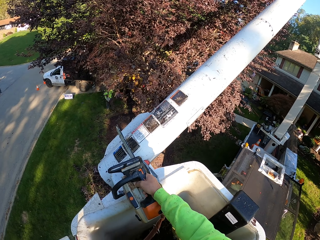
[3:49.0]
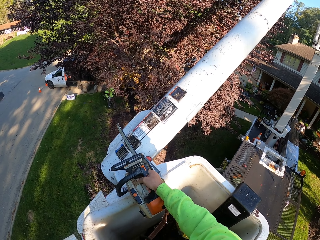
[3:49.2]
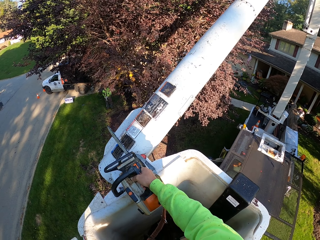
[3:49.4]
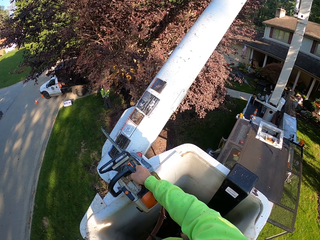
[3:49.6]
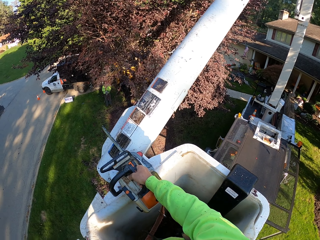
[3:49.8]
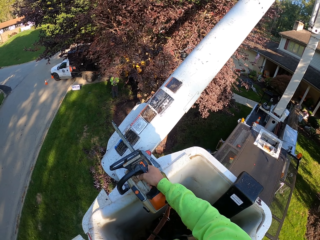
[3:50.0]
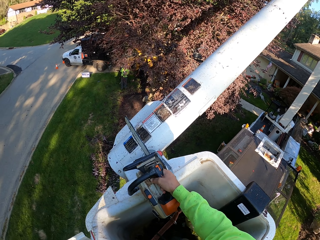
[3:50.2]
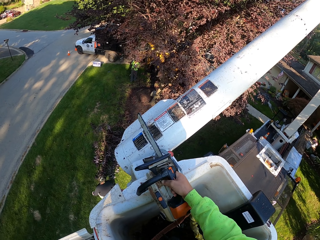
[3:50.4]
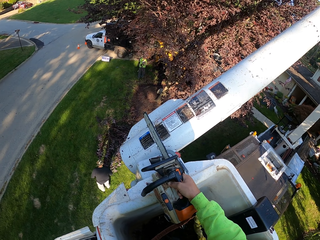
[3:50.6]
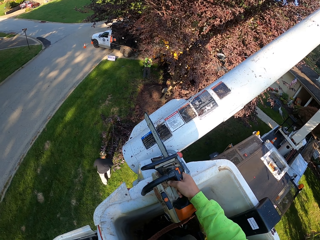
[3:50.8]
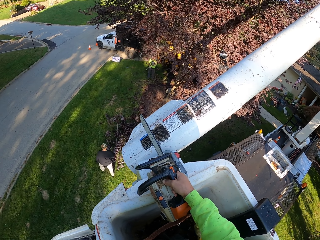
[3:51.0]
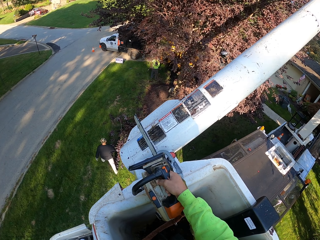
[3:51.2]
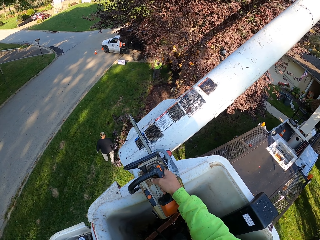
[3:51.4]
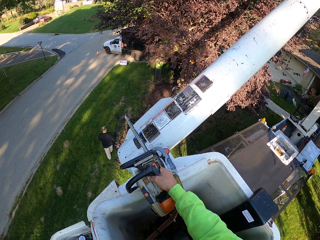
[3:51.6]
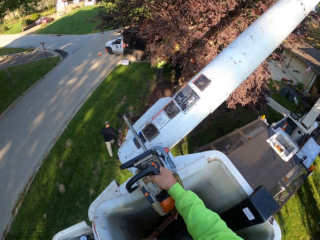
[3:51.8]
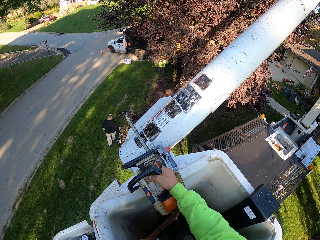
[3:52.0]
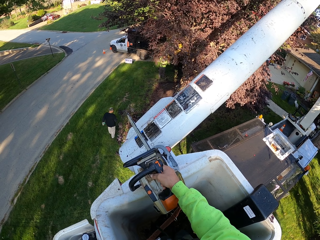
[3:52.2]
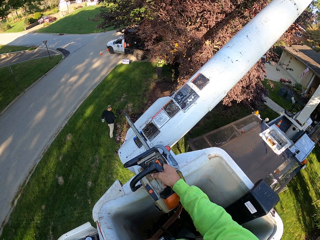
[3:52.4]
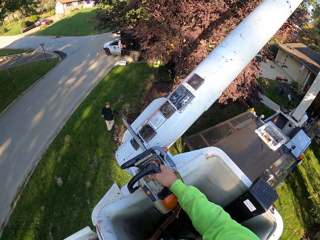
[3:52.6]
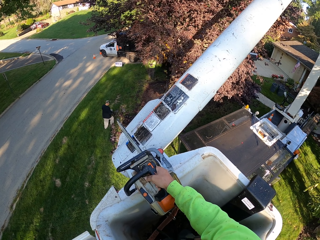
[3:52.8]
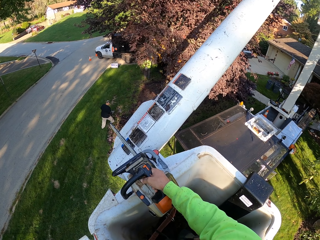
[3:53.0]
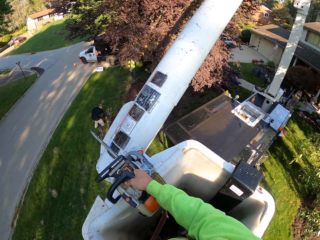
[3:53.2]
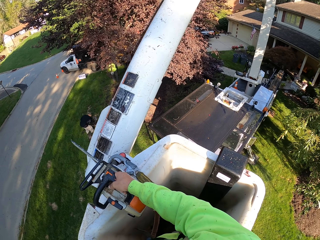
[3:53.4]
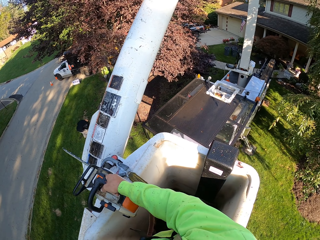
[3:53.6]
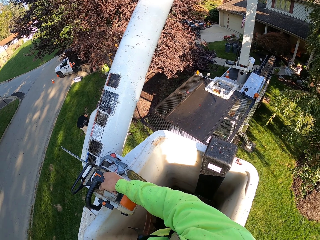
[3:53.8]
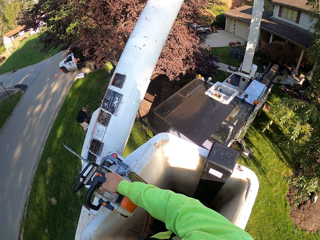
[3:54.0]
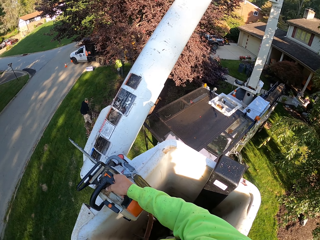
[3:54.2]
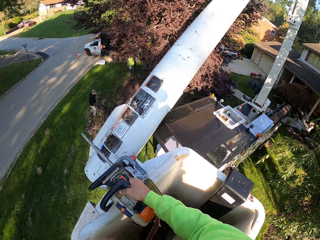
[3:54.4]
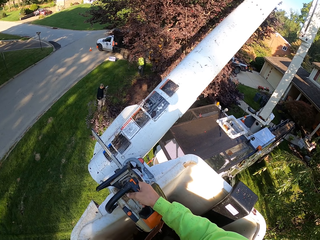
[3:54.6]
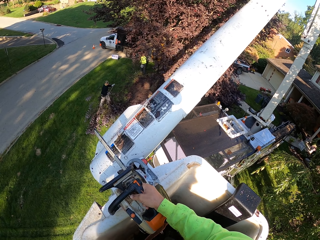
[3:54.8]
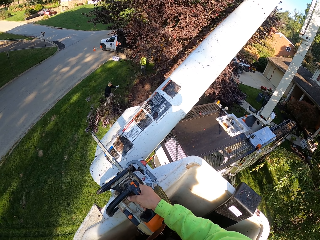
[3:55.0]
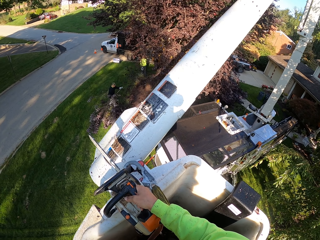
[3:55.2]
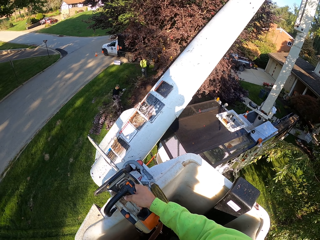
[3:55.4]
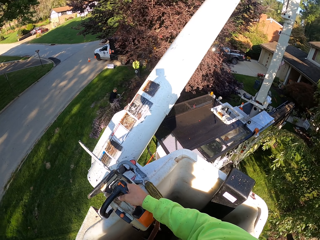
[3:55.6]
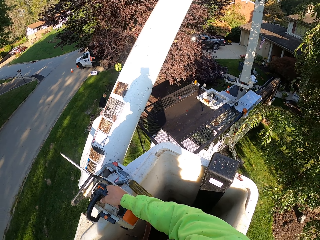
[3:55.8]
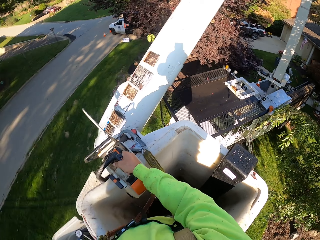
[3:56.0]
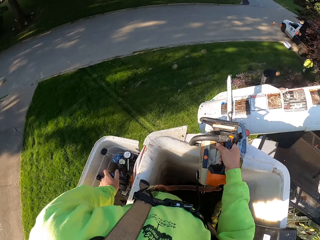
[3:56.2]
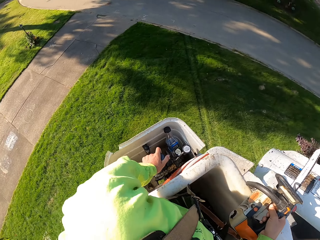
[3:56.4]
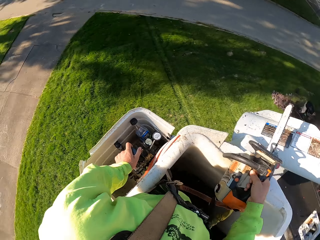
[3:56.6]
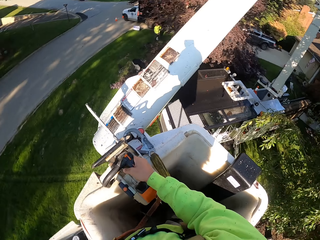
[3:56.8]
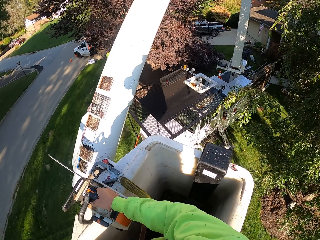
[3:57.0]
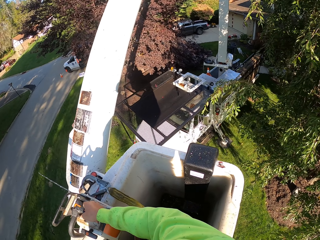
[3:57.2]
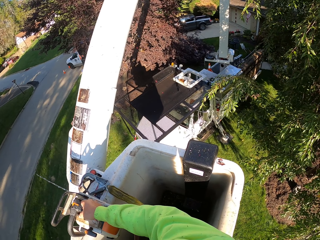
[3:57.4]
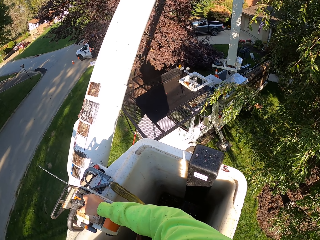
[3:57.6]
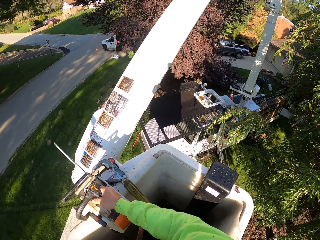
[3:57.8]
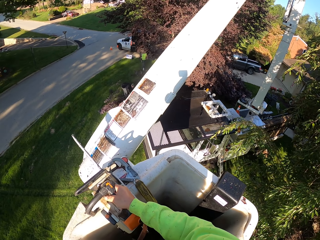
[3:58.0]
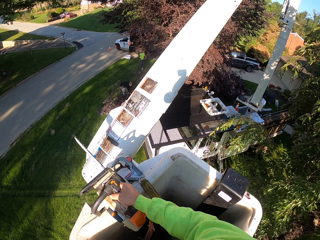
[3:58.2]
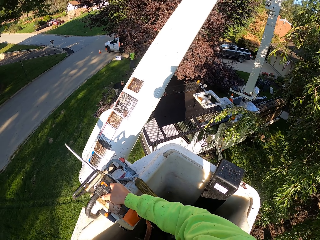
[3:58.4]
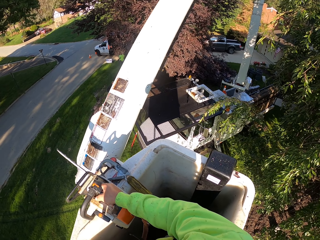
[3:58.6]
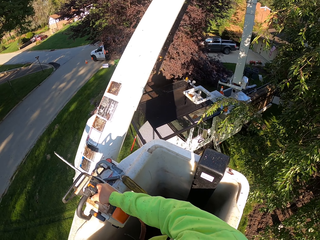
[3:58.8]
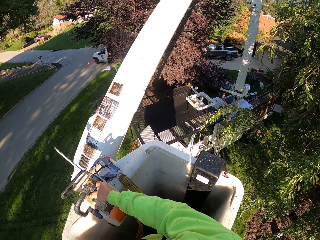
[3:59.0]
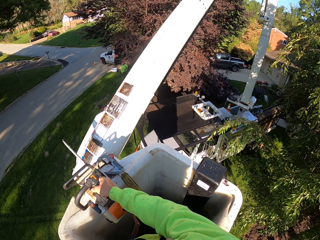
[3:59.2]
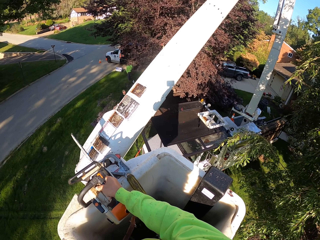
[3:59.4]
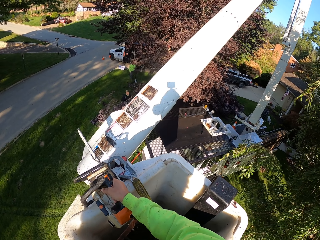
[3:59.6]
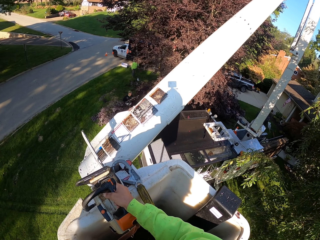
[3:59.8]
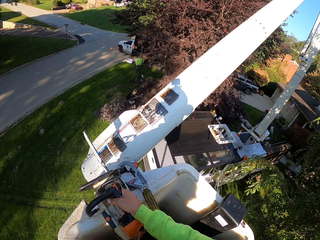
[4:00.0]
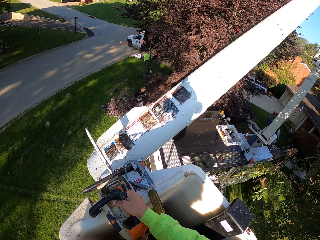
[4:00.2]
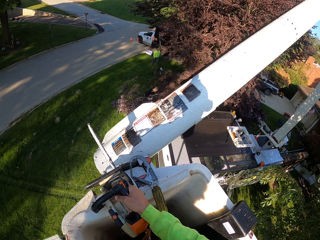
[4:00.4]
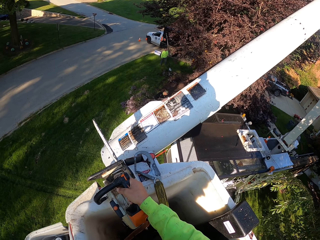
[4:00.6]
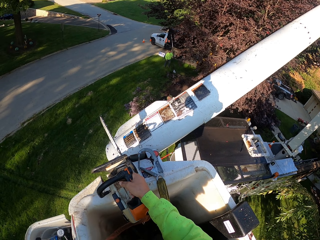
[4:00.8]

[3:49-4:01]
A man walks around the garden. The camera wearer adjusts the crane.

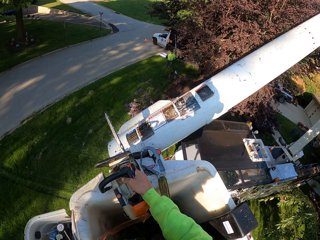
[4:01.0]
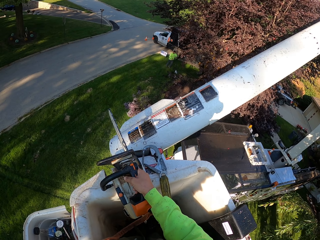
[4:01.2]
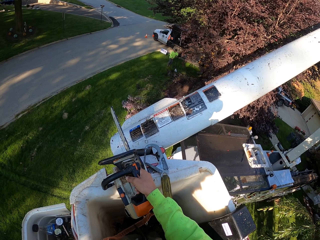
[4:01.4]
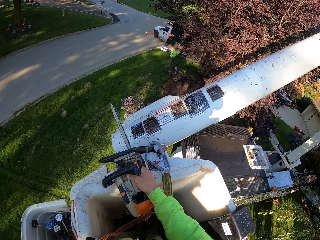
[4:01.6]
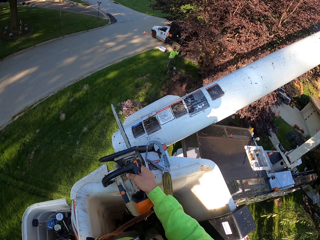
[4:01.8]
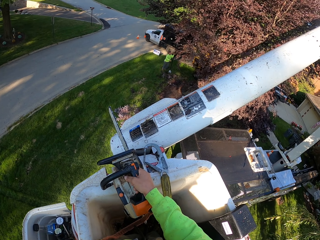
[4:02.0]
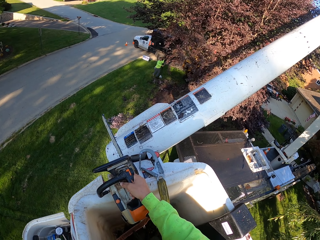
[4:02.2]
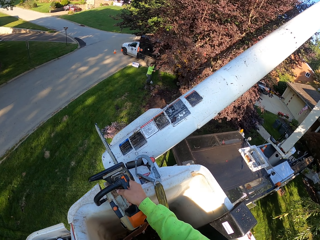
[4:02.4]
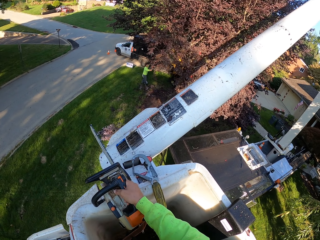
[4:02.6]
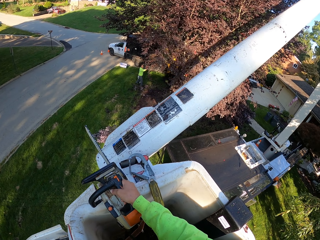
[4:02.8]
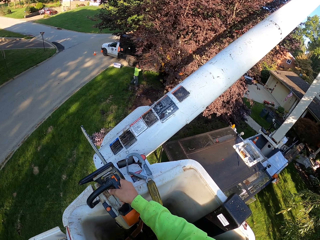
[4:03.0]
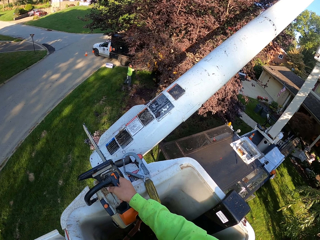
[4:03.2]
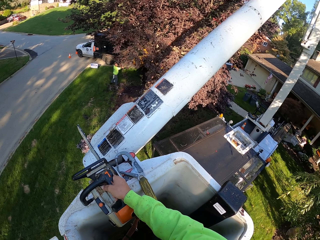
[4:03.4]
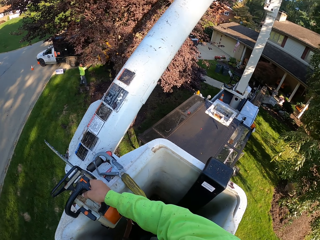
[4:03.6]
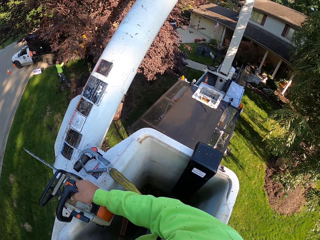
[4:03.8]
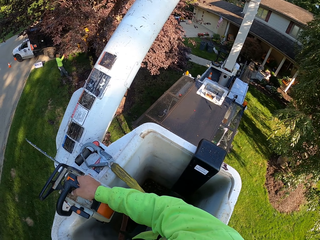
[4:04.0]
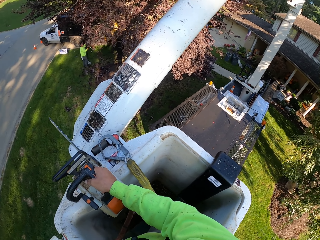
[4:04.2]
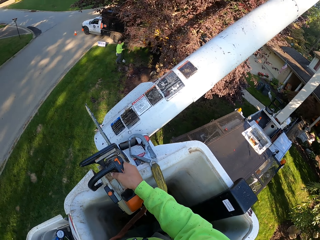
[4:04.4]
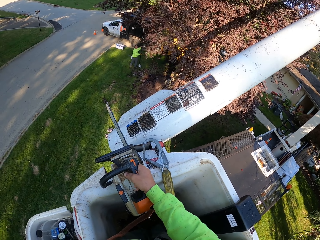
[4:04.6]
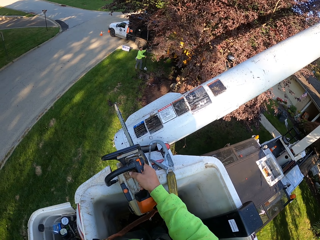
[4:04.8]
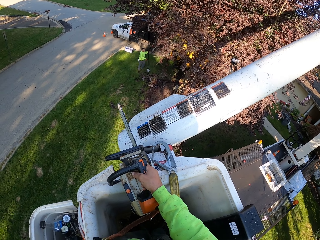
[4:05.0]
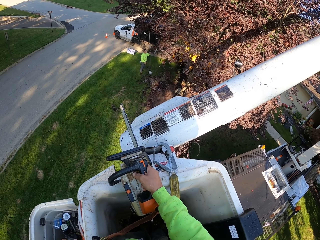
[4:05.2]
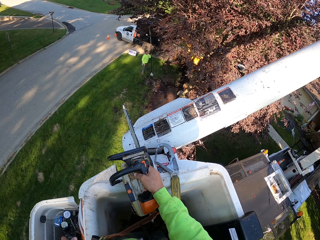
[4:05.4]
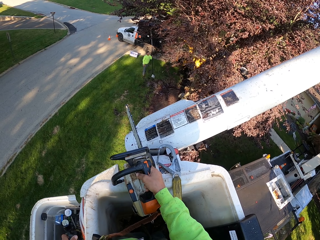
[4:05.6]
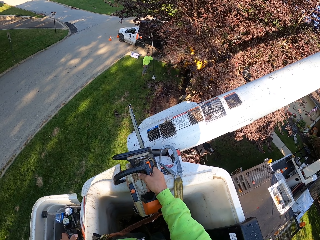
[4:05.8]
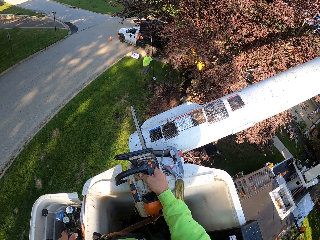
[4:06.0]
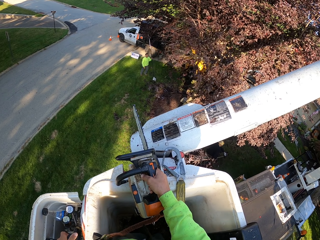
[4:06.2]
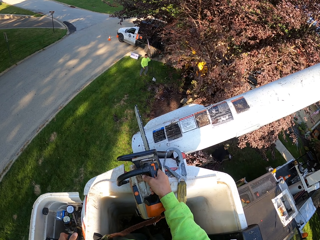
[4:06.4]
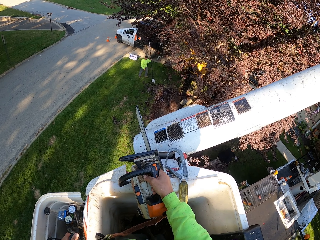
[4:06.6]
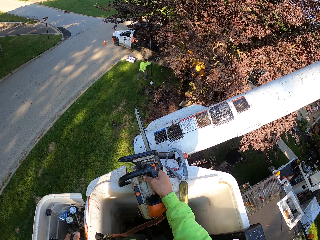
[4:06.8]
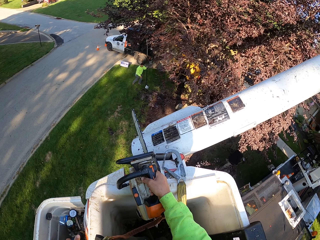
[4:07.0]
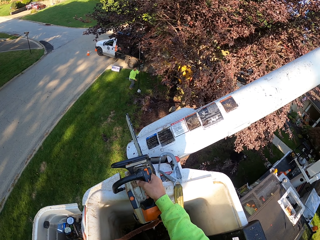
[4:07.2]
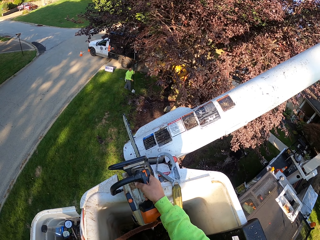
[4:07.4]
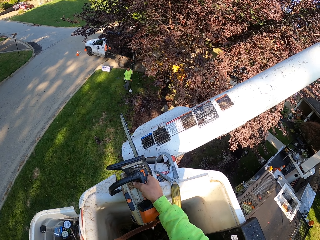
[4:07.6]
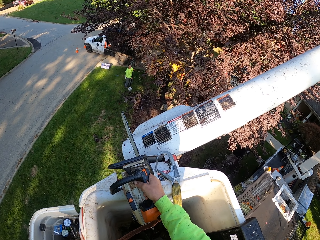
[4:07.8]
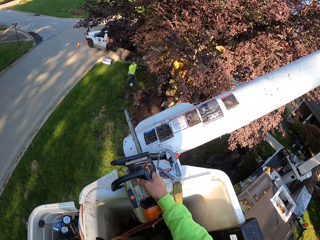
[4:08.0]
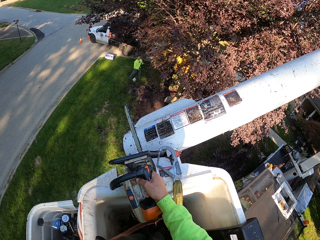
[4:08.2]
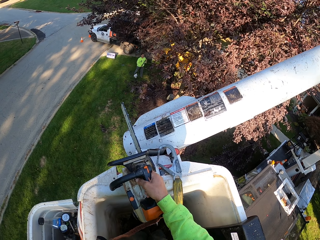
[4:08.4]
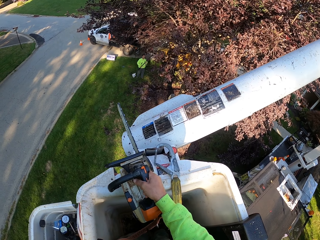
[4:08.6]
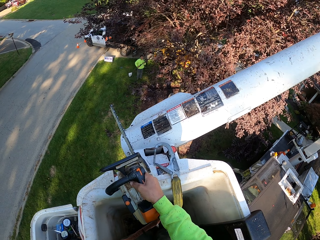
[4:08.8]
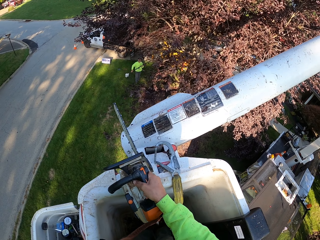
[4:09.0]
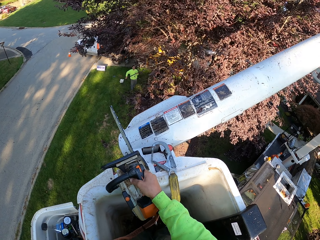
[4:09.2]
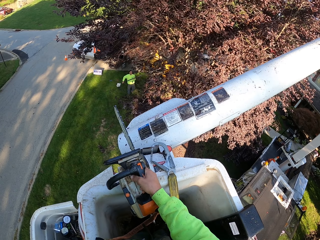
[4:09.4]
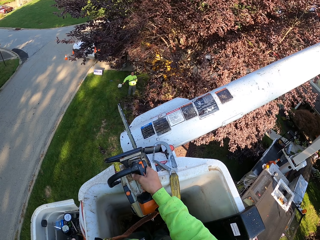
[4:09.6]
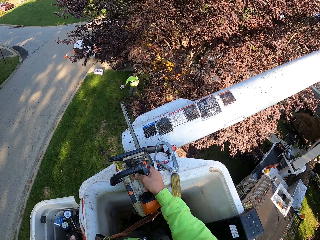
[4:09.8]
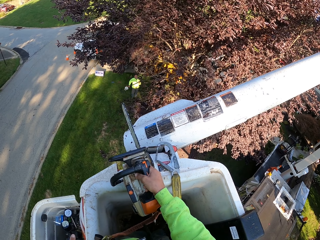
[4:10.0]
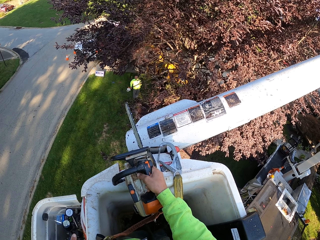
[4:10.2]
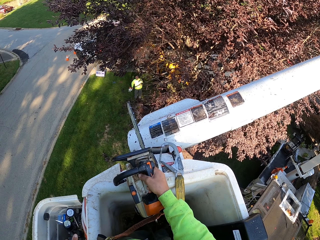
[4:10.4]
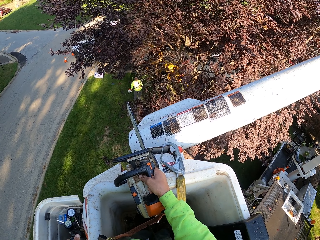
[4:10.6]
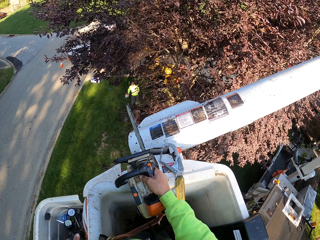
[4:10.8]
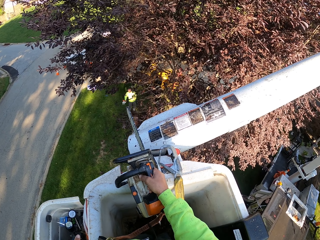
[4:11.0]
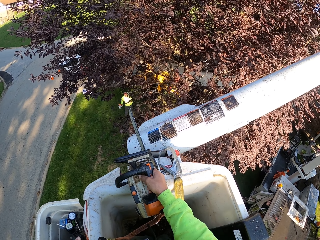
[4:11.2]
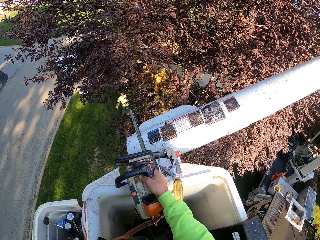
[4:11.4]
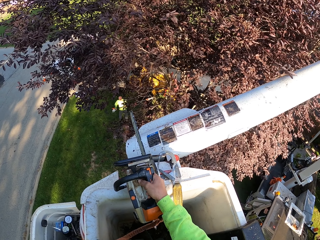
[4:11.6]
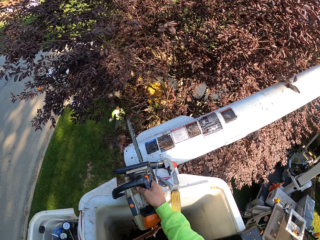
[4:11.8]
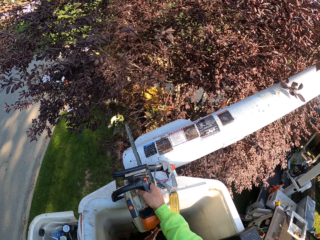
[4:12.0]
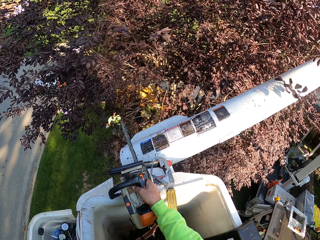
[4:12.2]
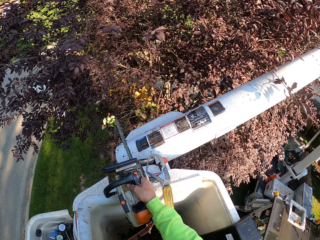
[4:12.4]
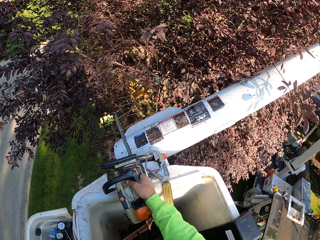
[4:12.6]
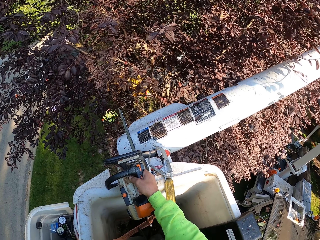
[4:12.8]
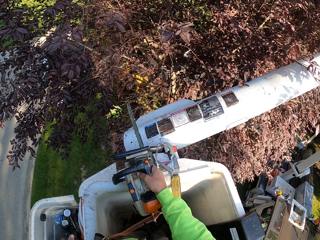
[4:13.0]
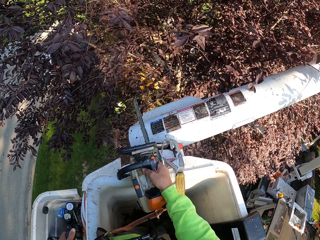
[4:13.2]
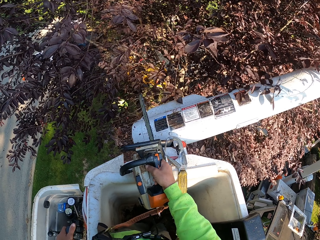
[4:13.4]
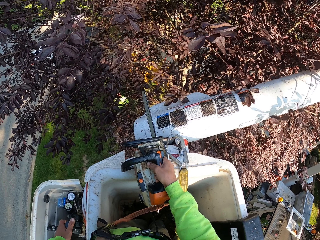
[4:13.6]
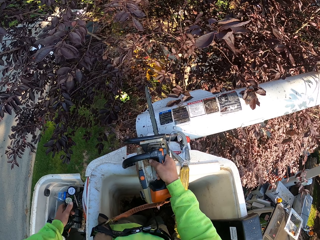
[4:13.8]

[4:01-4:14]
A man talks to the camera wearer. The camera wearer adjusts the crane.
